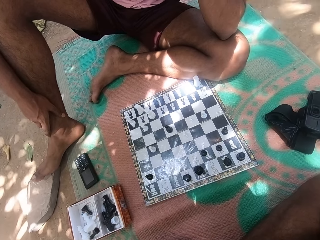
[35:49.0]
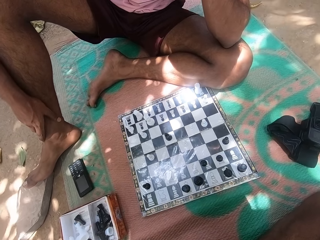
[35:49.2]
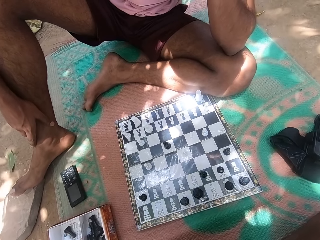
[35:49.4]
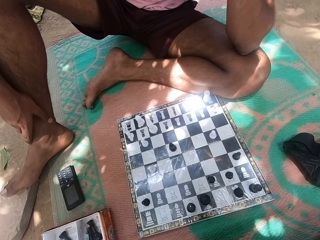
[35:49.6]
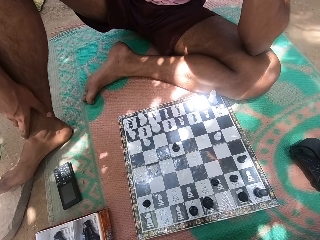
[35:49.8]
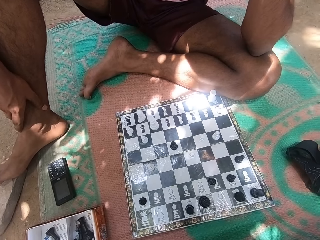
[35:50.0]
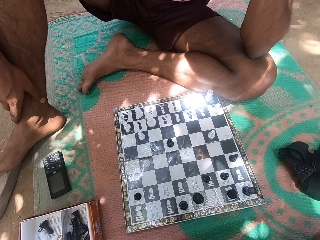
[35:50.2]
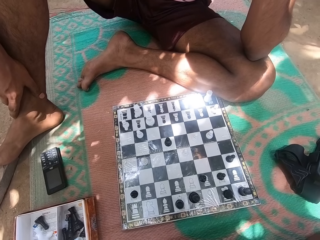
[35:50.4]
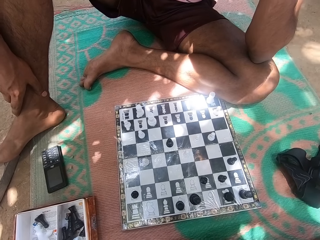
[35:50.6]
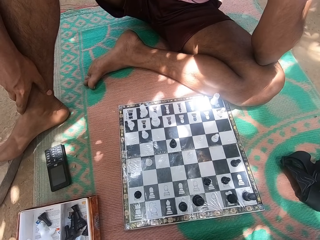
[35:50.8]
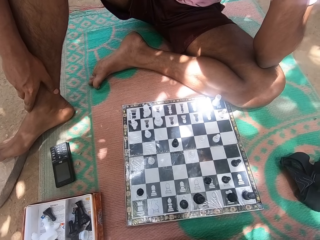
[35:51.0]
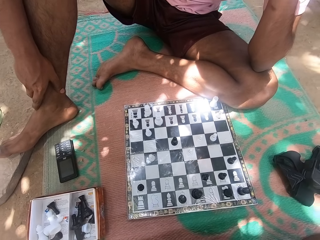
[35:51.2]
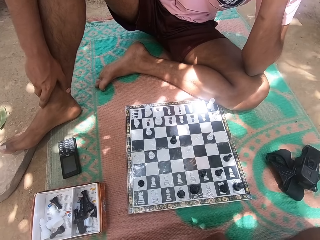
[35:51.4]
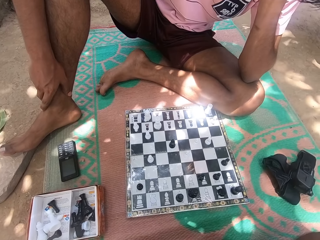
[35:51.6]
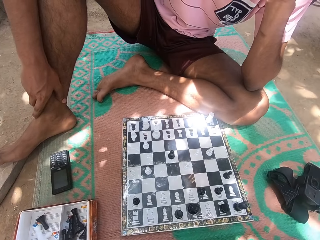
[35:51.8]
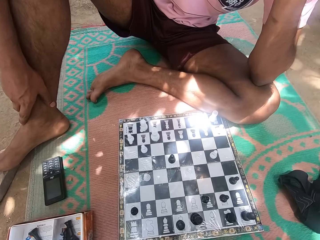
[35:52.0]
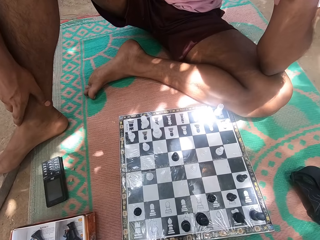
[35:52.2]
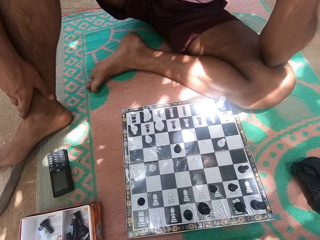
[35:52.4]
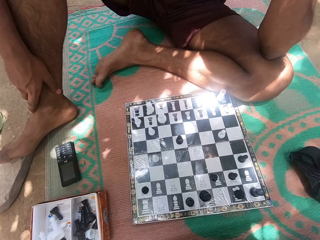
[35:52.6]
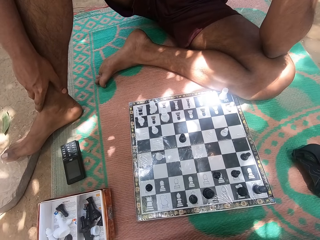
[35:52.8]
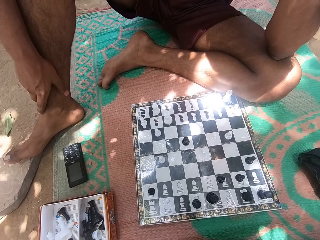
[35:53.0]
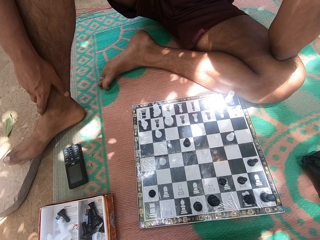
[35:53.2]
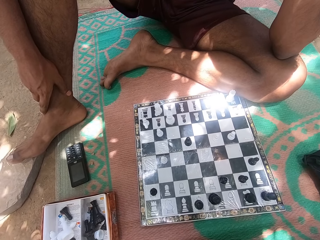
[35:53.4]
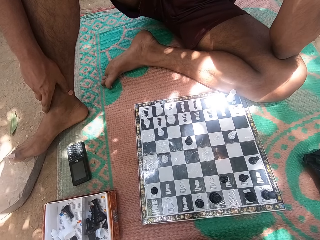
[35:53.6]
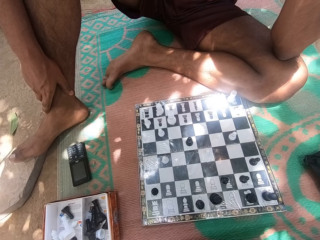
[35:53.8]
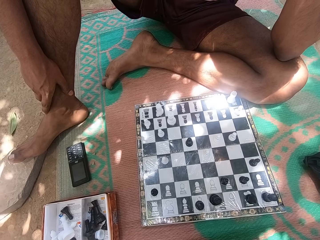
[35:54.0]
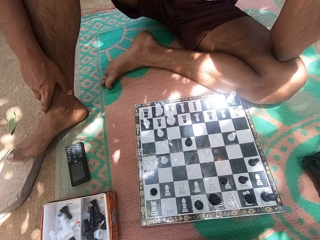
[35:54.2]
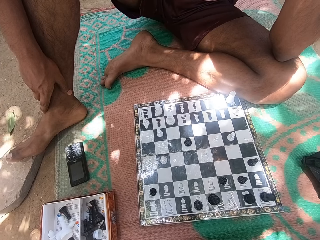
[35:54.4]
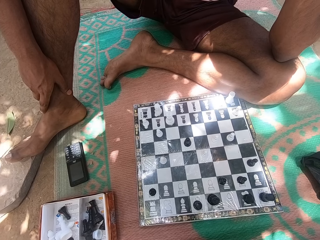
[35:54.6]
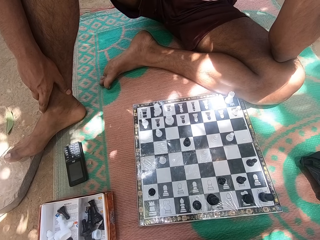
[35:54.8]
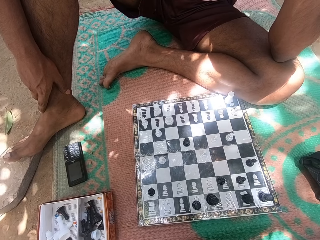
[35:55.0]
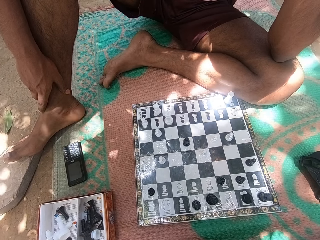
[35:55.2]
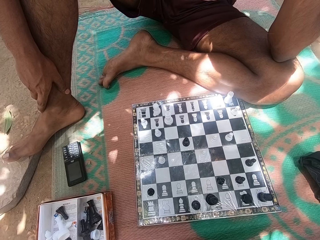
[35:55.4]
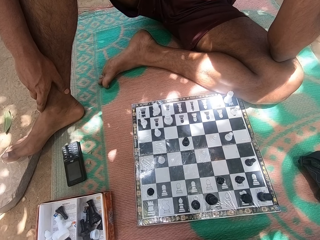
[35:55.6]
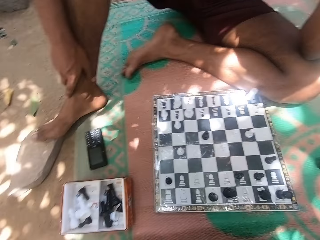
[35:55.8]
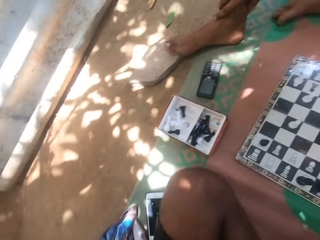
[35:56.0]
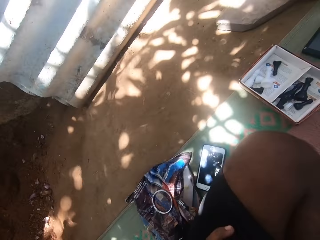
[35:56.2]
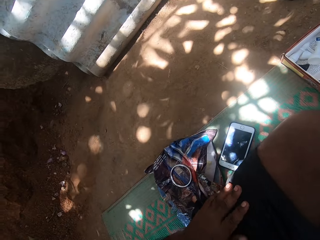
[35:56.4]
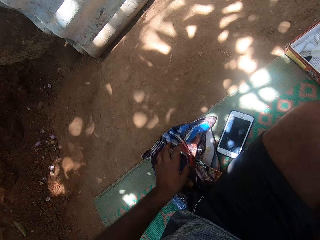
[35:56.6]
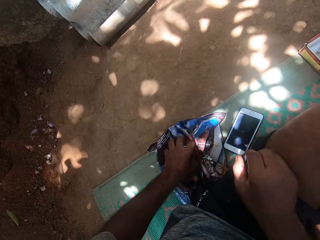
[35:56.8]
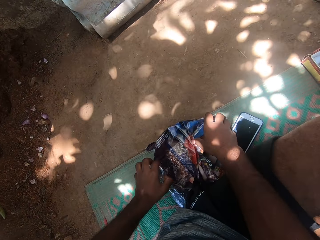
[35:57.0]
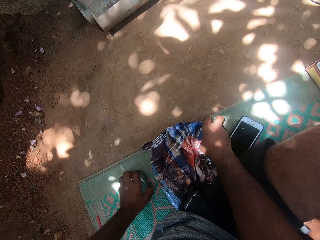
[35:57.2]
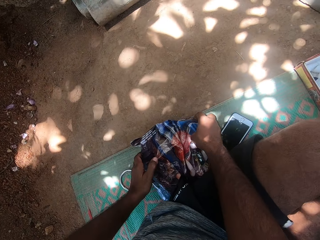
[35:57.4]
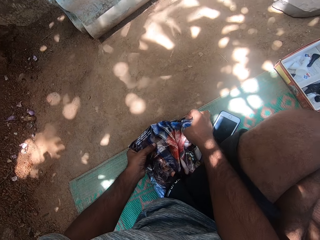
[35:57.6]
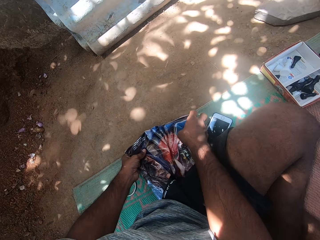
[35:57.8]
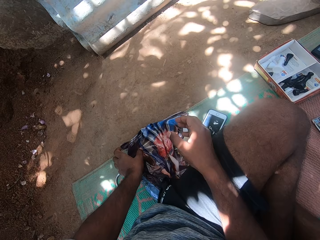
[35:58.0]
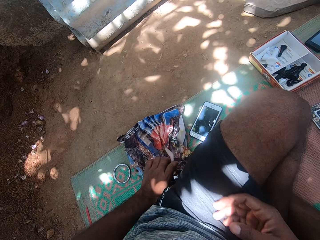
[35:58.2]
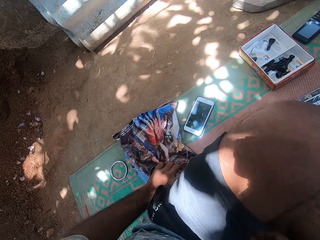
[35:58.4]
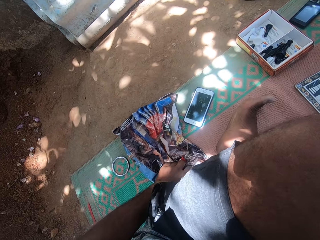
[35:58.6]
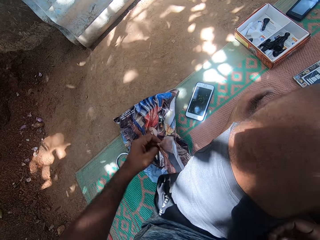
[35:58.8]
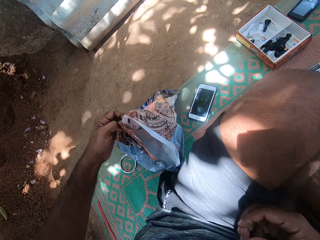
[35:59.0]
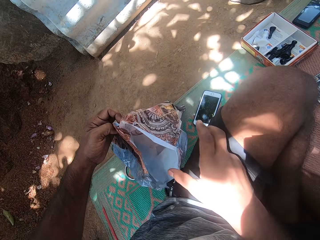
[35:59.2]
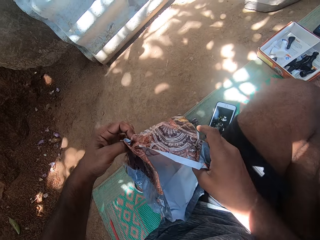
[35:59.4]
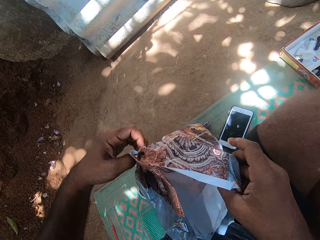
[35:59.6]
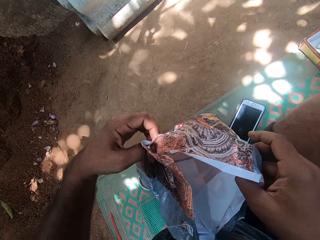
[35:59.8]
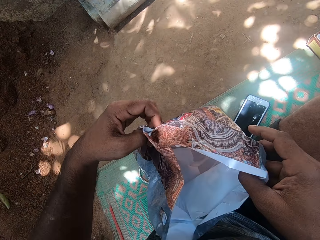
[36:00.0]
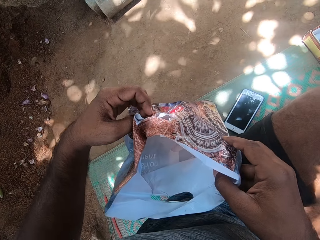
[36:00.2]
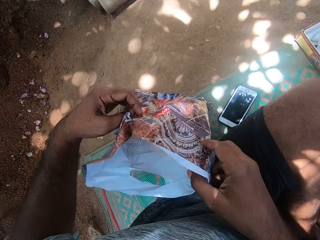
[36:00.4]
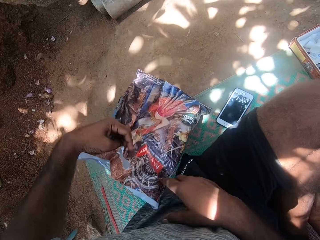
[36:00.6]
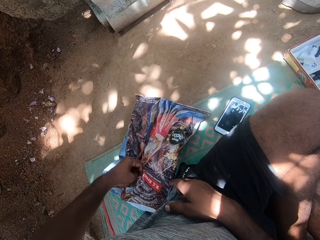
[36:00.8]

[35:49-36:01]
The camera wearer looks at the chess board. They pick a plastic or polythene bag from the mat. They look around. They pick up a metal and put down the metal. They touch the polythene bag. They look at the polythene bag. They open the plastic bag.

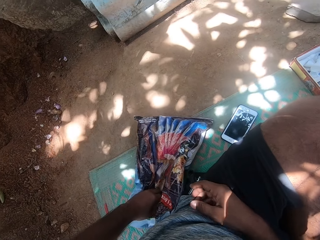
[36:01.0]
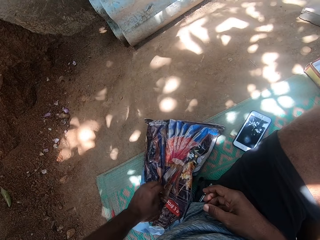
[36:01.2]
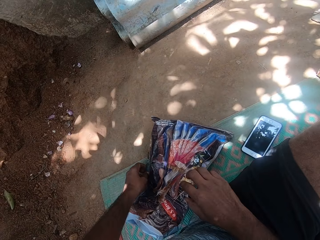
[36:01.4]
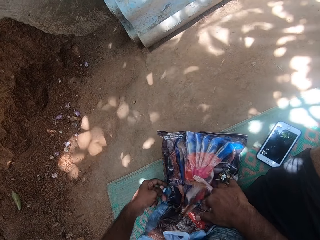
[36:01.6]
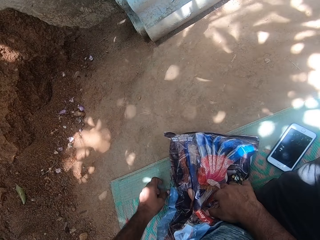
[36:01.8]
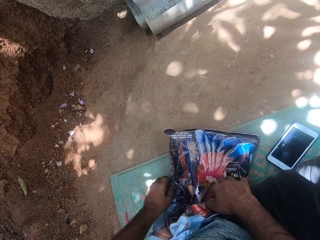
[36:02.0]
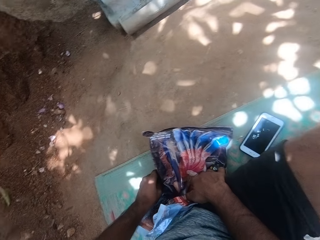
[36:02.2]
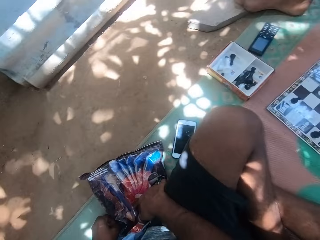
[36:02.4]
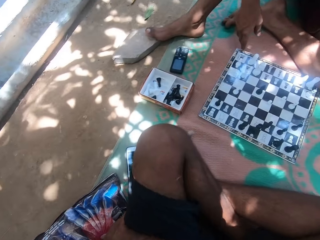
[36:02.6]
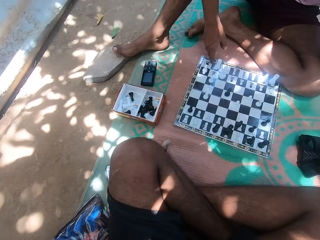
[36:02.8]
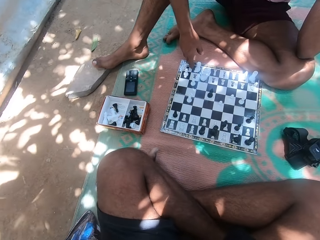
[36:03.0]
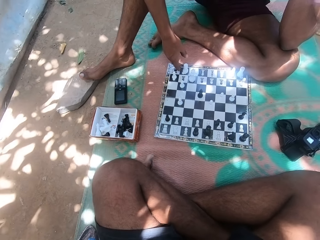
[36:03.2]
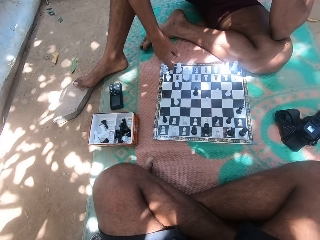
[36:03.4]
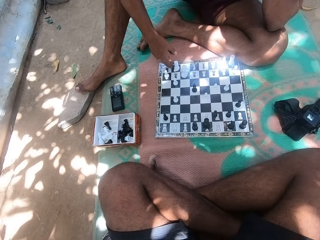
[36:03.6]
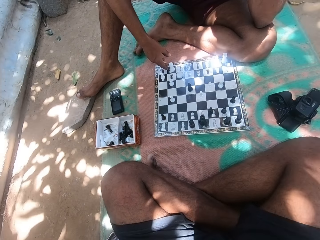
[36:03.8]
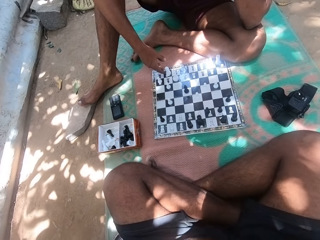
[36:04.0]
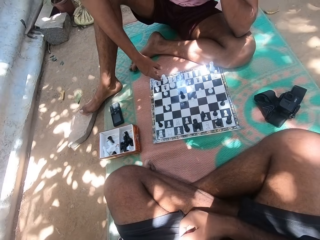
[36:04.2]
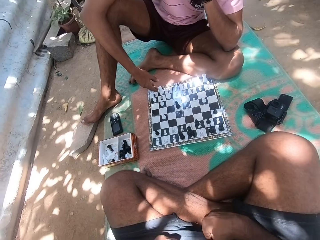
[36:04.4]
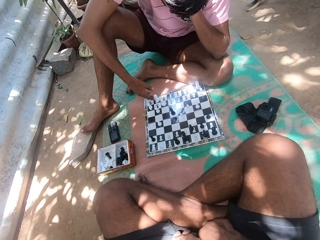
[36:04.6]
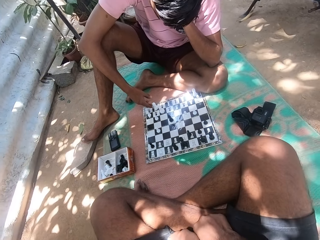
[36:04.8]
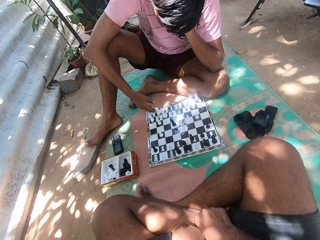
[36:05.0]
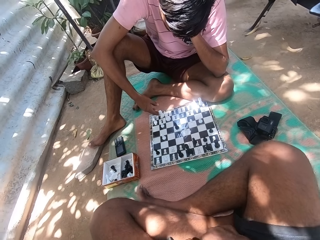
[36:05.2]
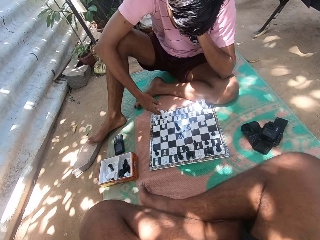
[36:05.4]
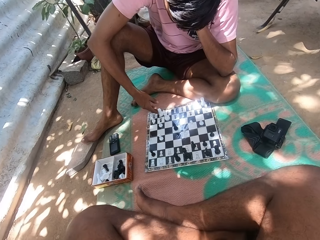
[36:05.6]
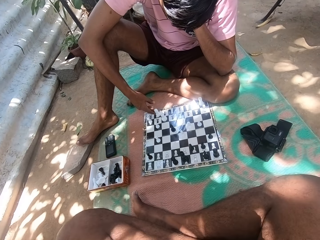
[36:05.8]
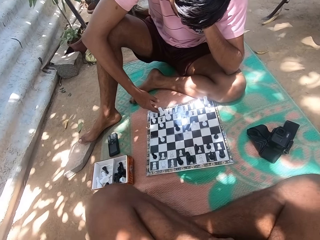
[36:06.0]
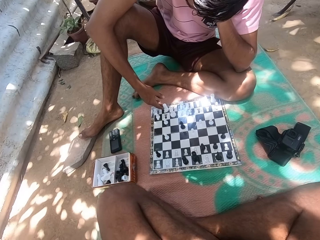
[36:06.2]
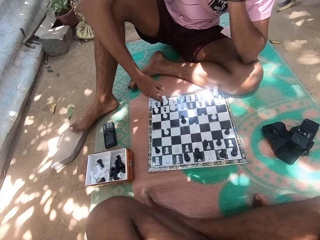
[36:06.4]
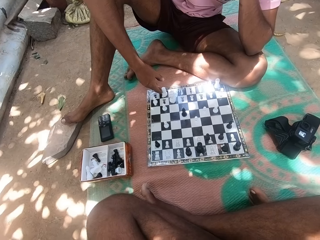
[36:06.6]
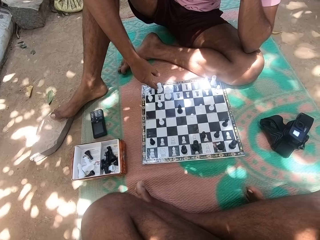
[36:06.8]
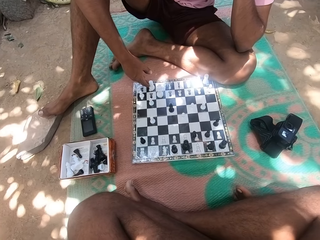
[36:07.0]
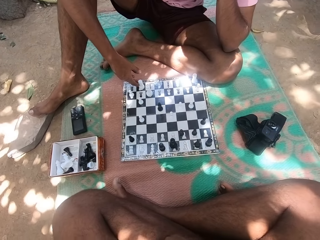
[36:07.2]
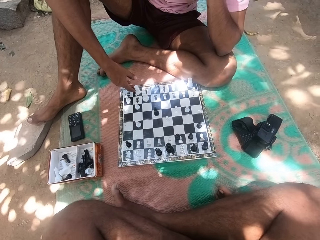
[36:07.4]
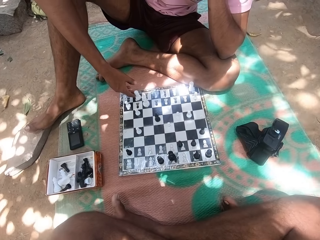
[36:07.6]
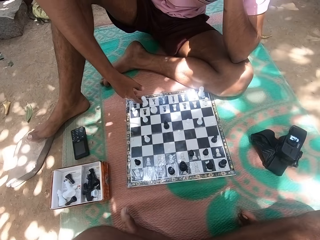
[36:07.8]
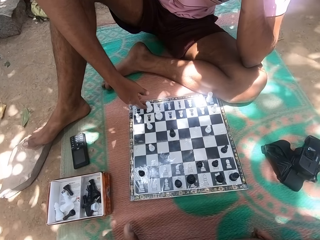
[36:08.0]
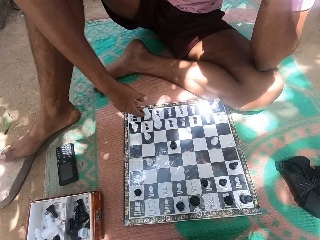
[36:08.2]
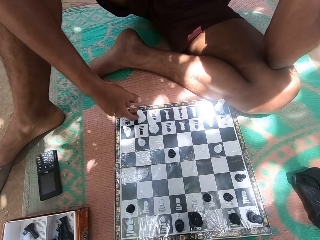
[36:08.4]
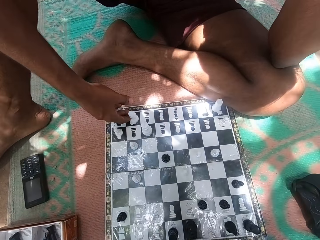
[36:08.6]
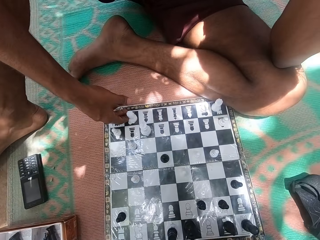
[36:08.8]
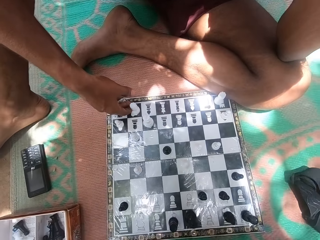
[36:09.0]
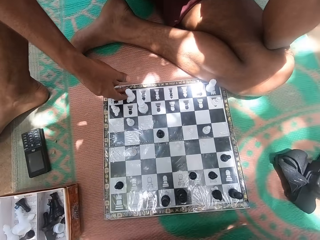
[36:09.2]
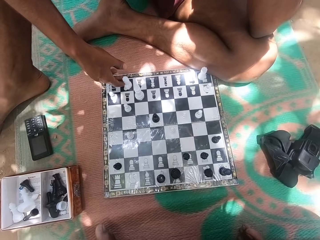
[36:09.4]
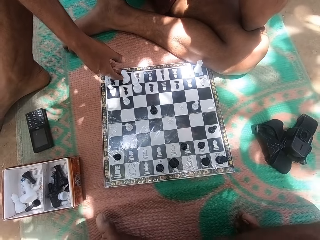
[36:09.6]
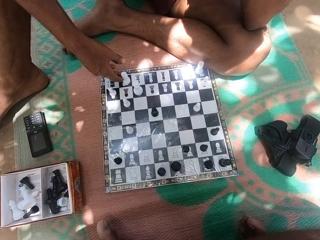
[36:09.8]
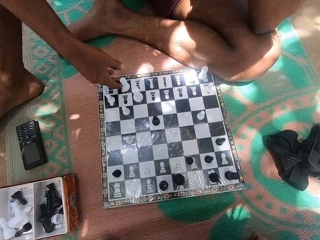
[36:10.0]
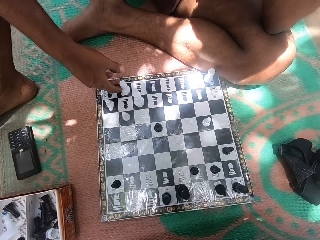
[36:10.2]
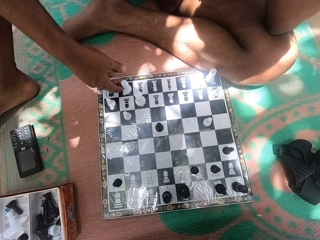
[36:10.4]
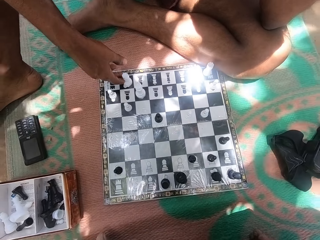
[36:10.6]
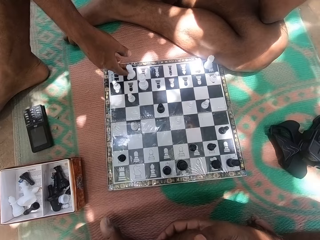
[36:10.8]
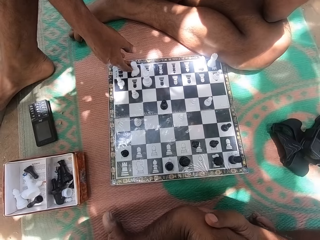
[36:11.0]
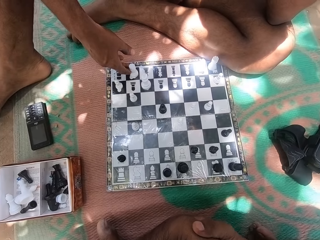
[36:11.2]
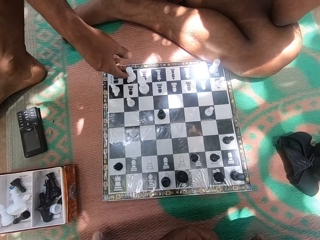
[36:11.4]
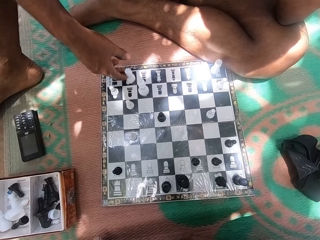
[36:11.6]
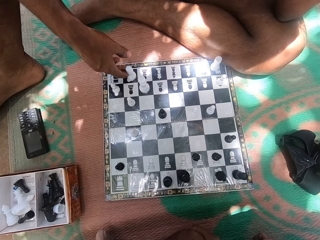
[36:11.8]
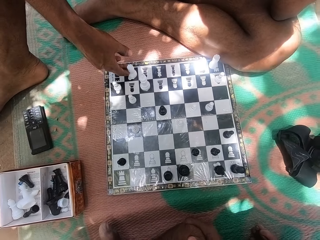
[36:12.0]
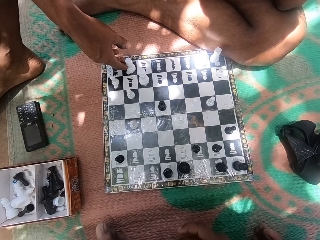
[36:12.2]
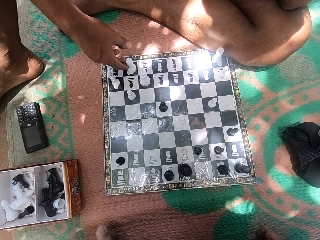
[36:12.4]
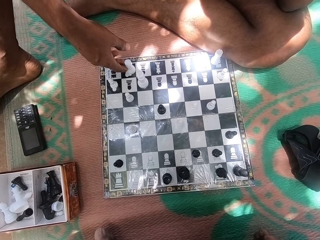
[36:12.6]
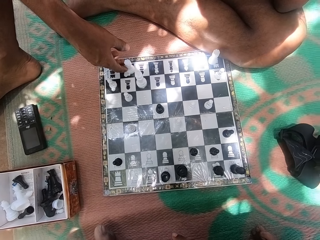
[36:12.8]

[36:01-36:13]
The camera wearer puts the plastic or polythene bag on the mat. He folds the polythene bag. He looks around. He moves his body. A person touches a chess pawn and looks at the chess board. The camera wearer looks at the chess board. The person touches the chess pawn.
